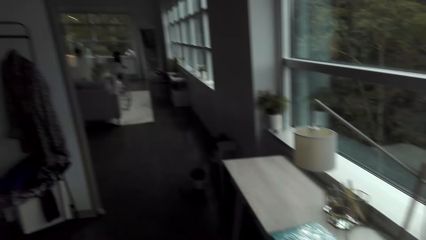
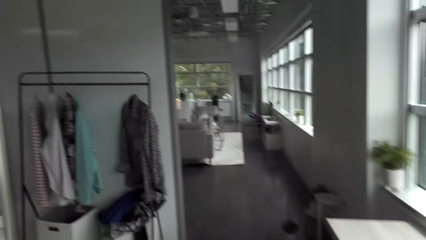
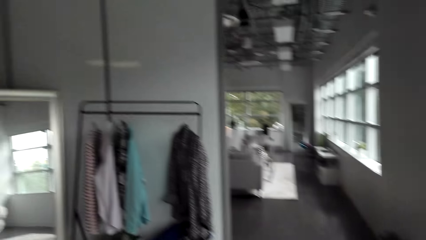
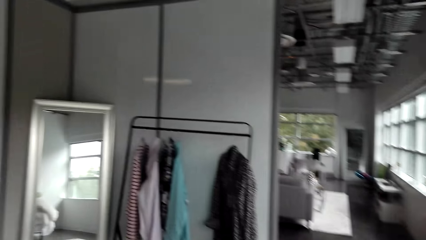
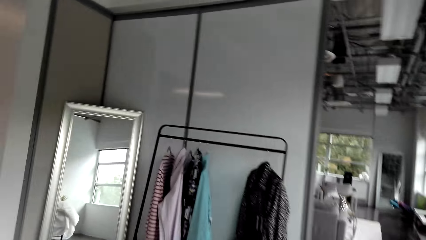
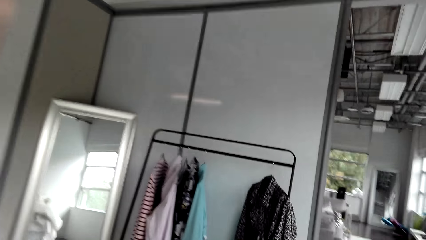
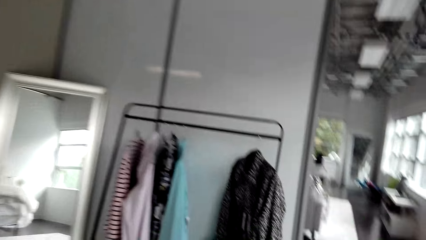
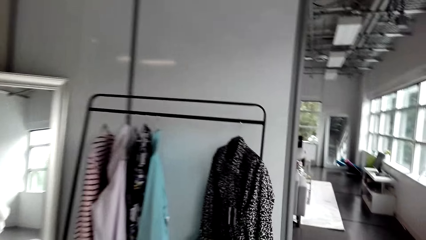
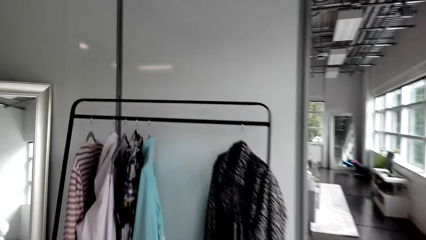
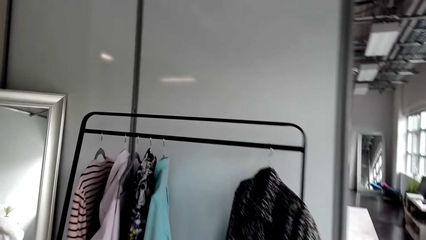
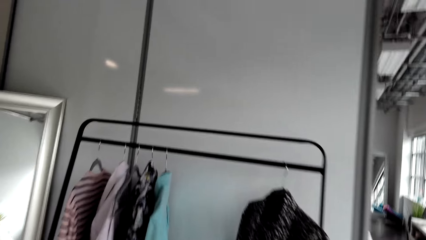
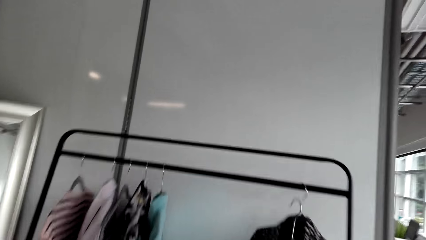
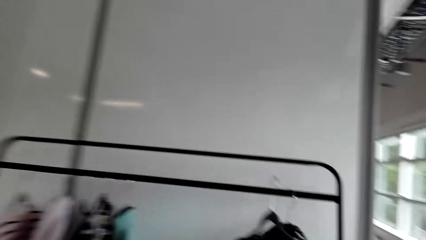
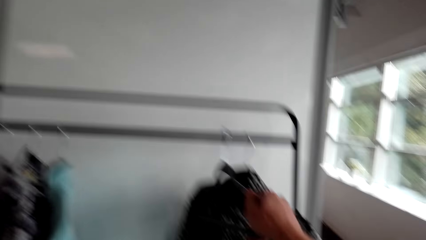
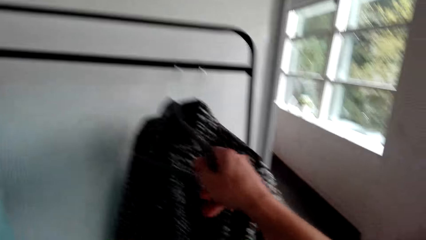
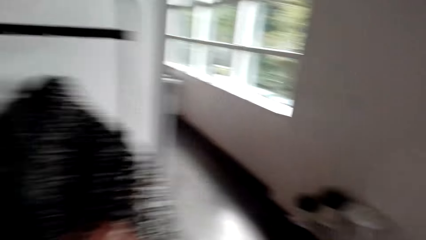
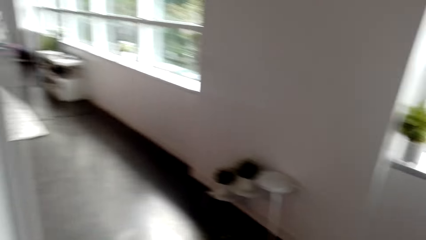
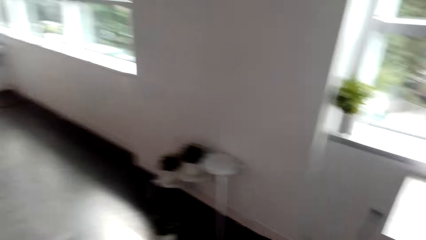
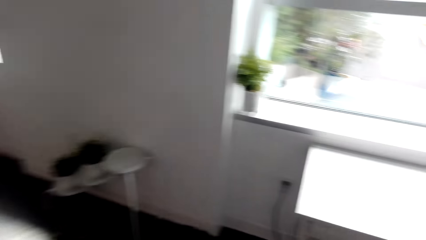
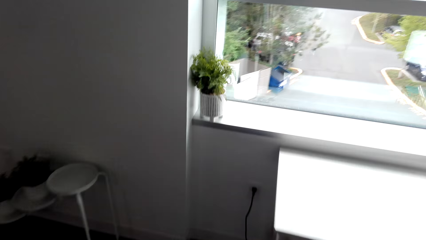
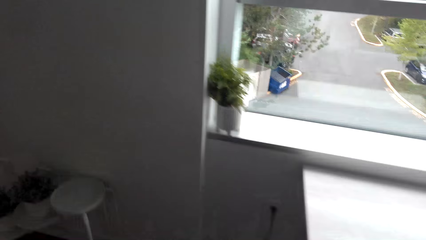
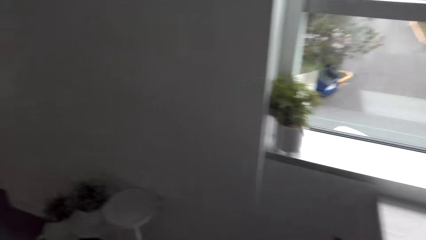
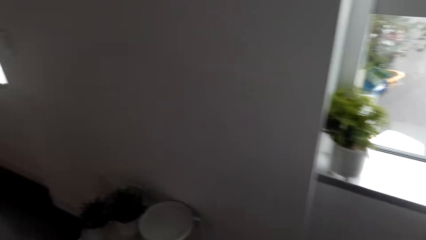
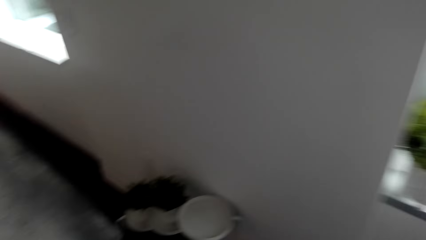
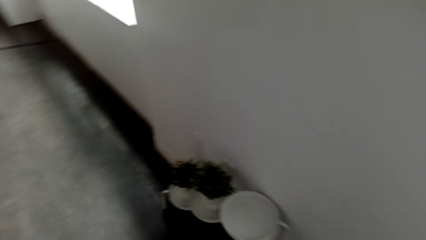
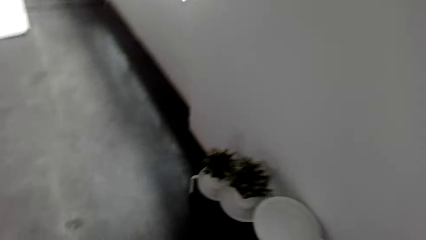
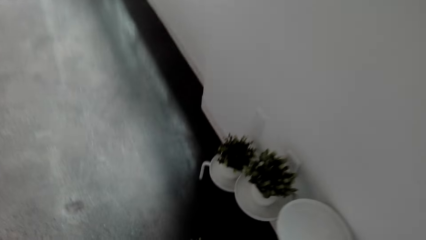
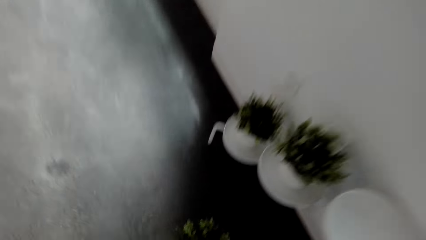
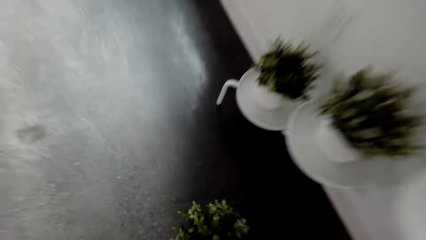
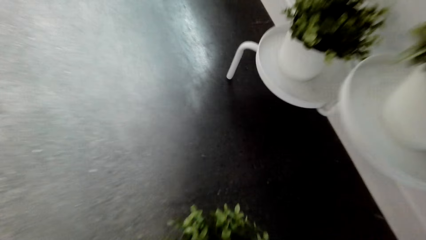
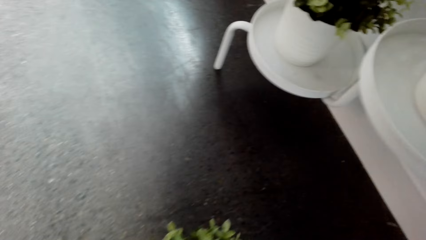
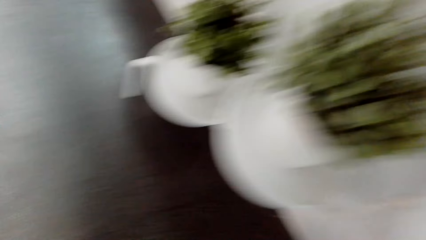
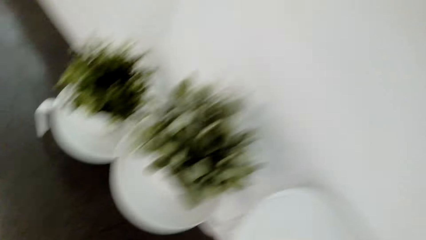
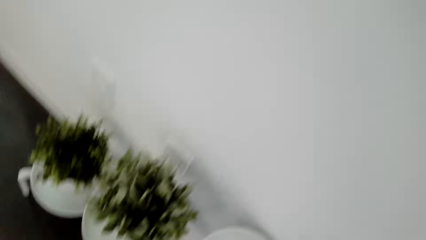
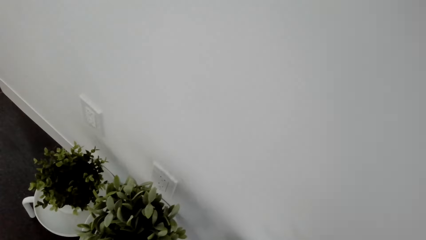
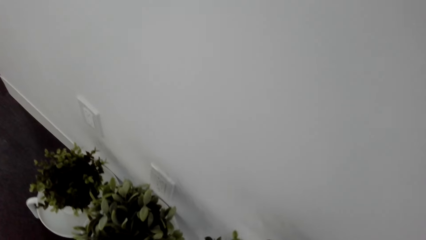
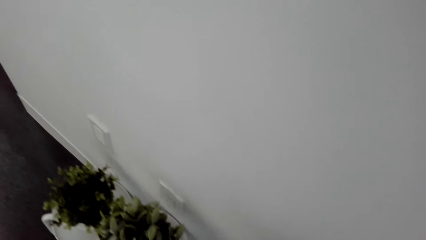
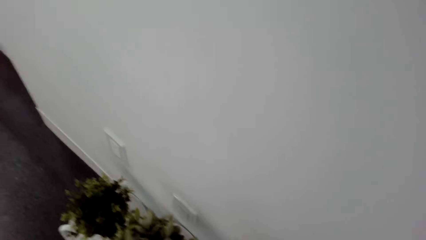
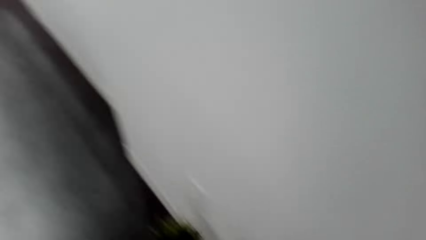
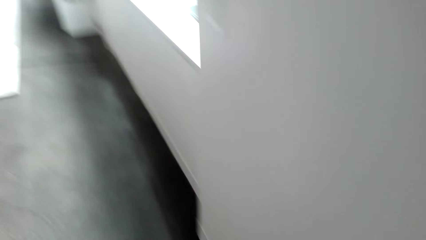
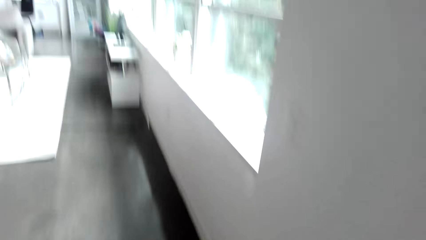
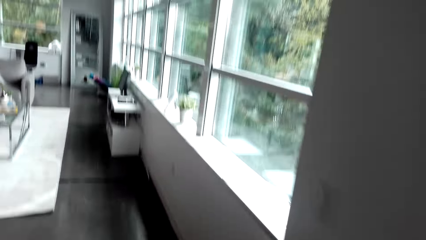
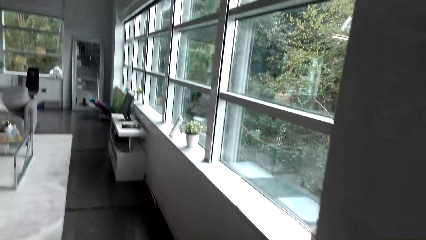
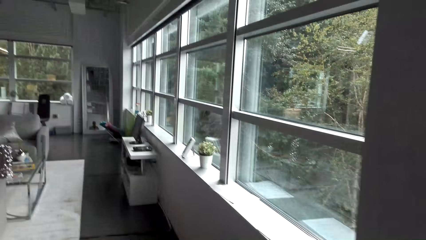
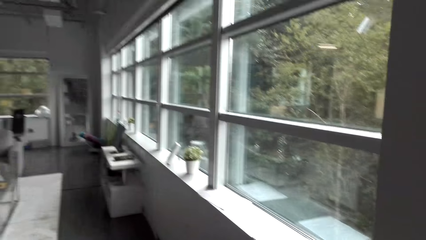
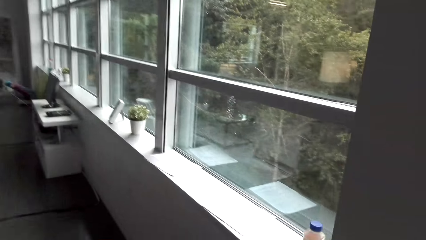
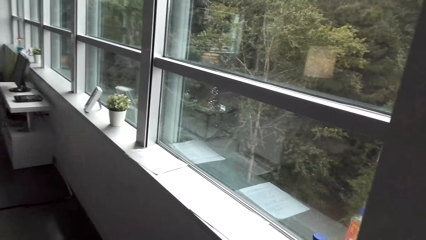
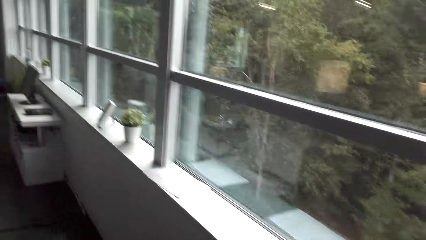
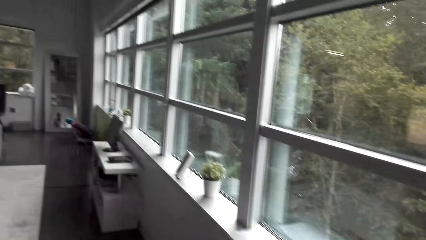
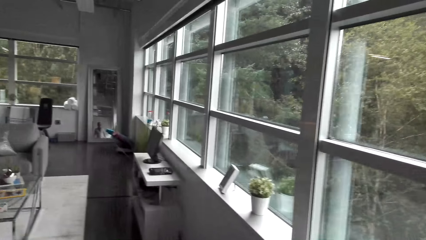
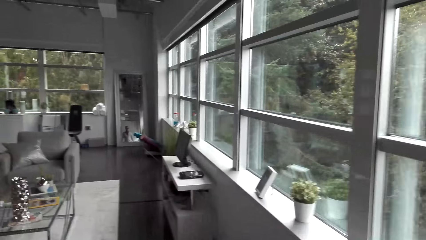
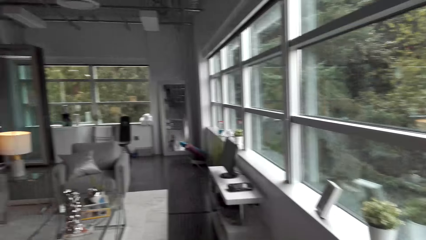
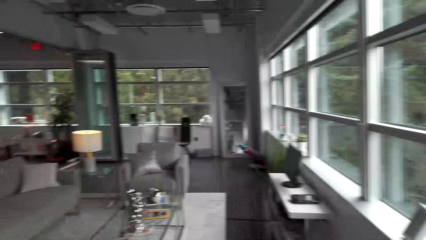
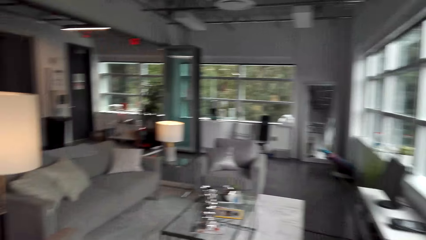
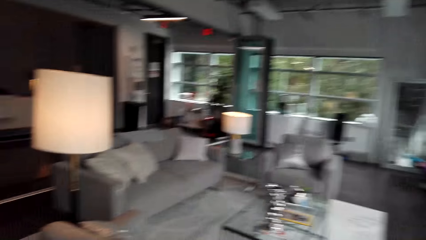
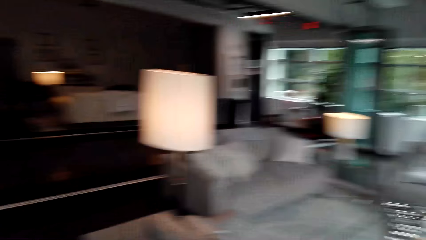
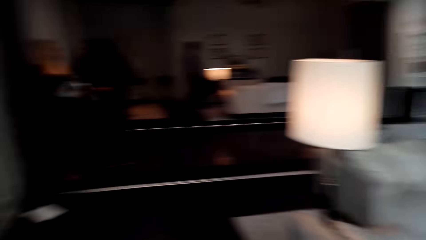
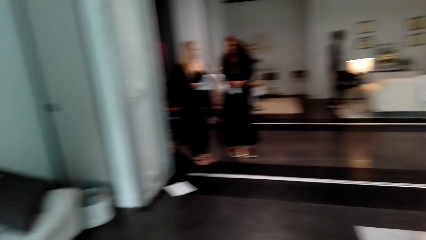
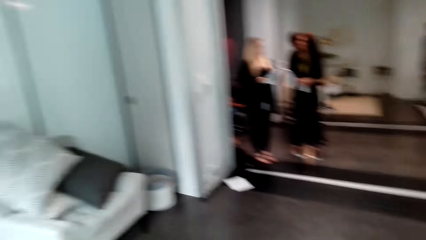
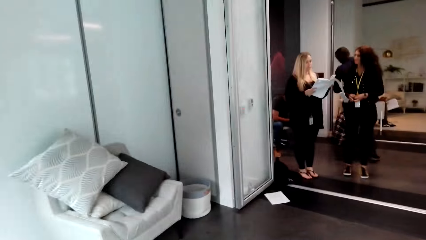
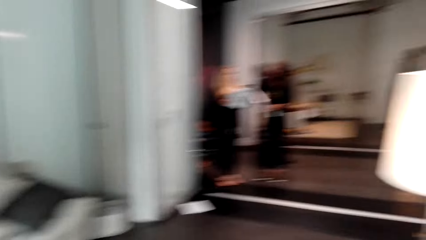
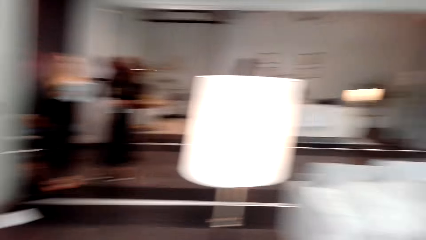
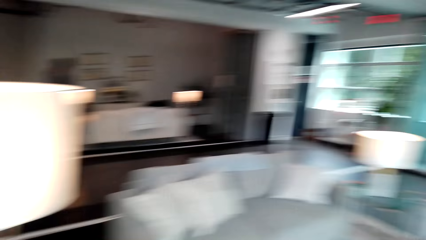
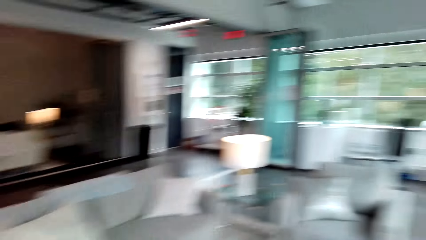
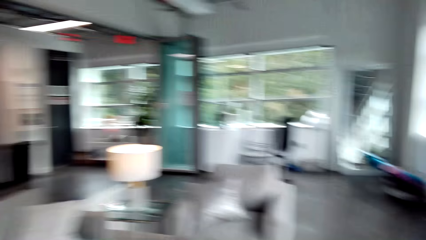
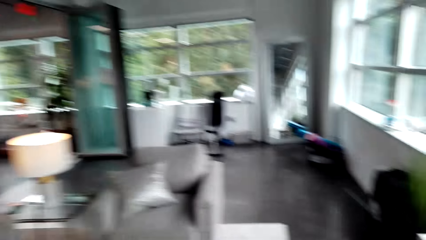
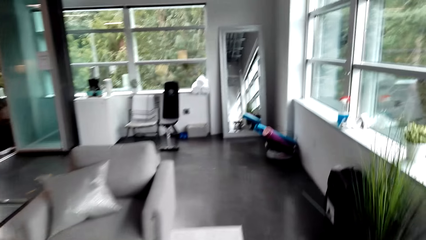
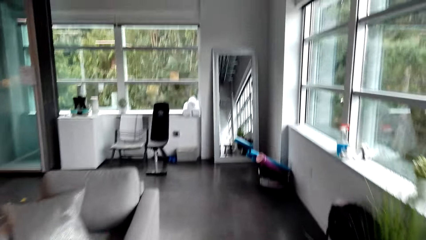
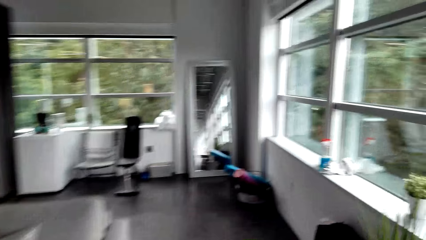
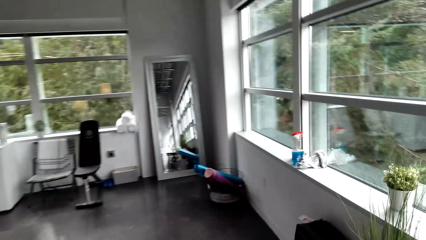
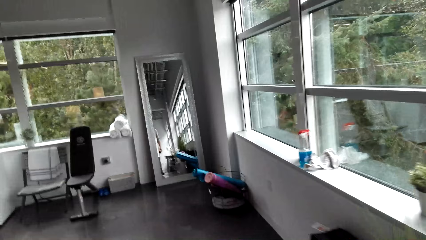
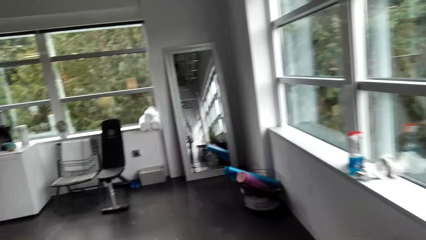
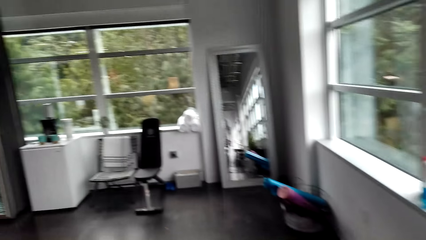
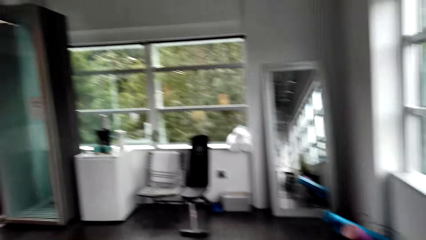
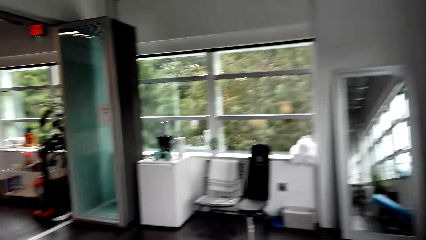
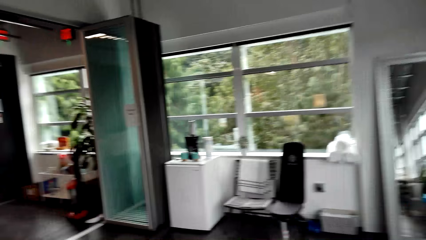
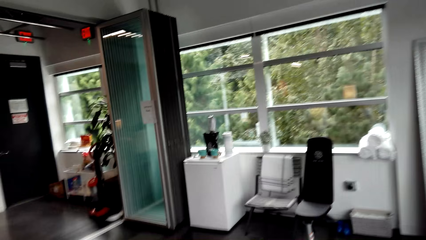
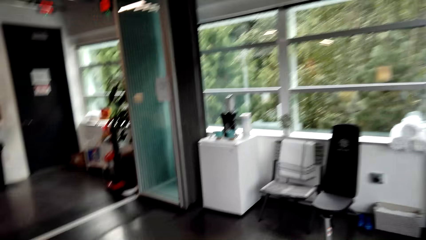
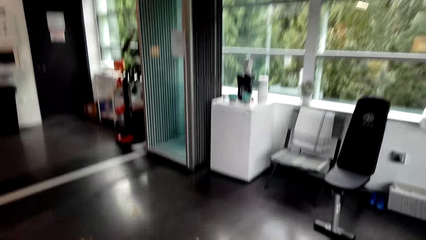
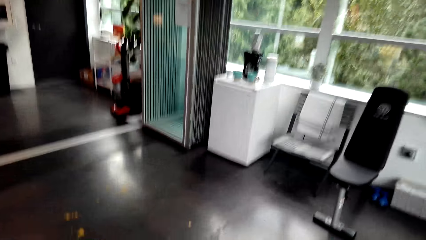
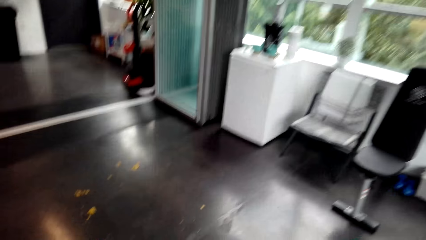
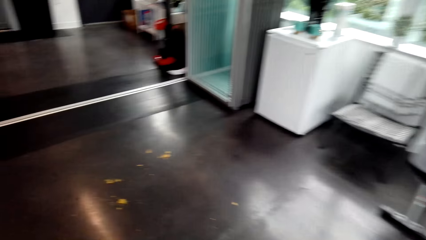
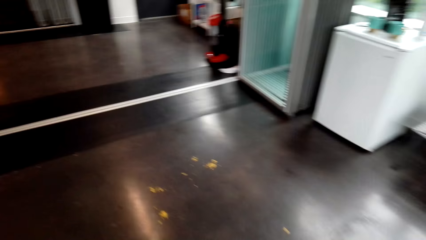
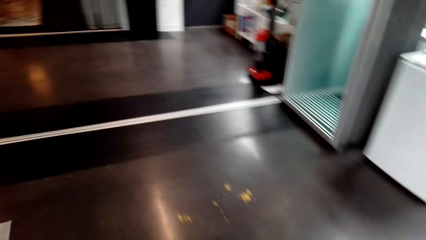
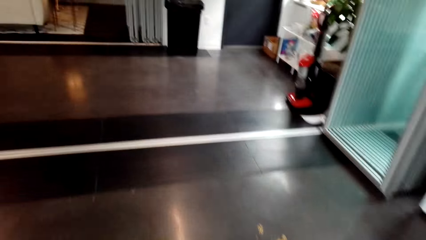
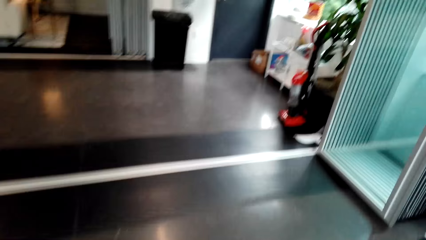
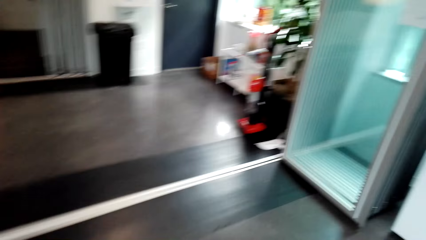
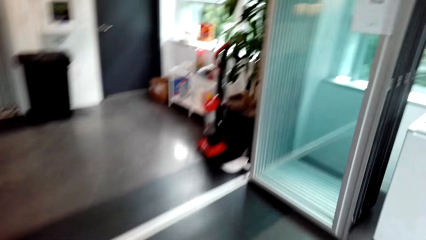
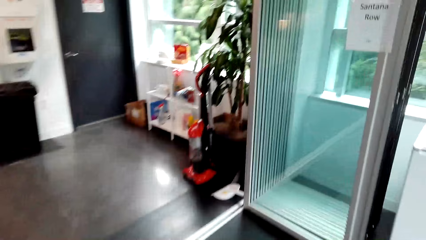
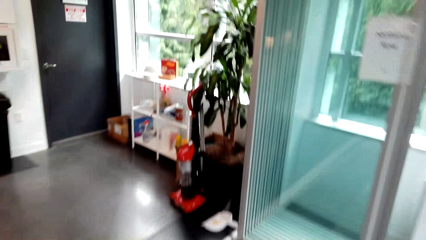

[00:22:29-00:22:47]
The camera wearer walks. They walk around the house.
